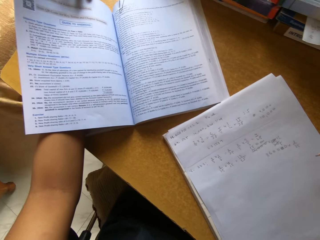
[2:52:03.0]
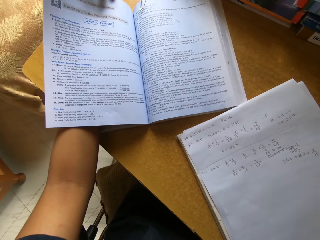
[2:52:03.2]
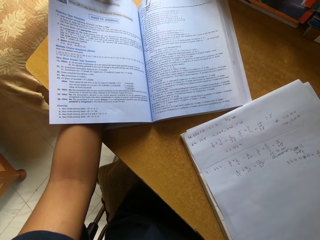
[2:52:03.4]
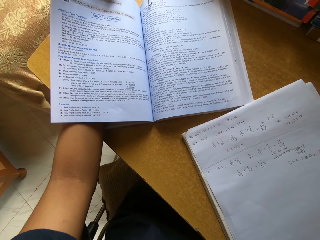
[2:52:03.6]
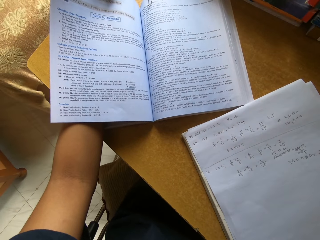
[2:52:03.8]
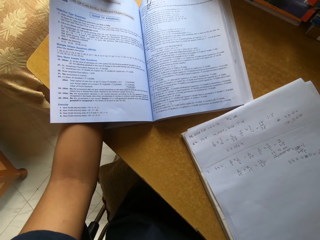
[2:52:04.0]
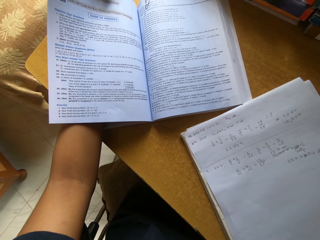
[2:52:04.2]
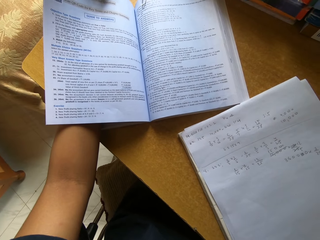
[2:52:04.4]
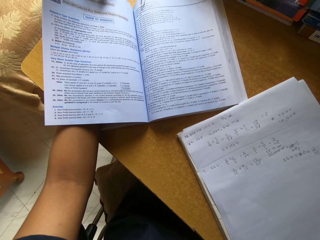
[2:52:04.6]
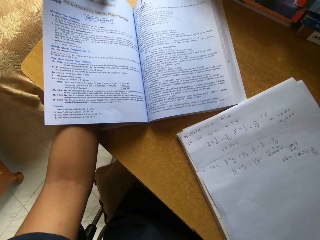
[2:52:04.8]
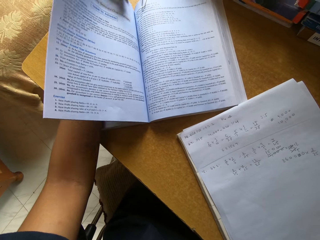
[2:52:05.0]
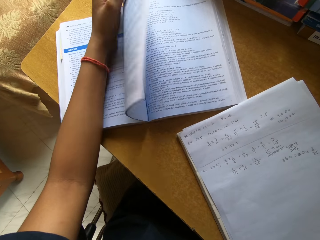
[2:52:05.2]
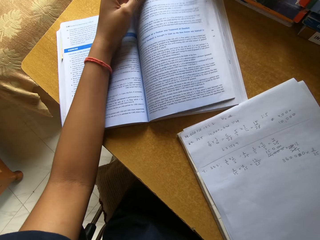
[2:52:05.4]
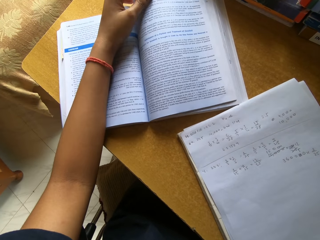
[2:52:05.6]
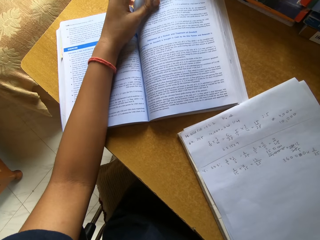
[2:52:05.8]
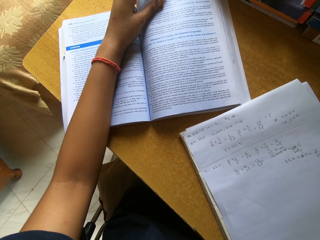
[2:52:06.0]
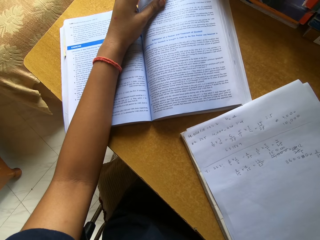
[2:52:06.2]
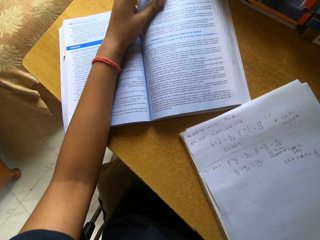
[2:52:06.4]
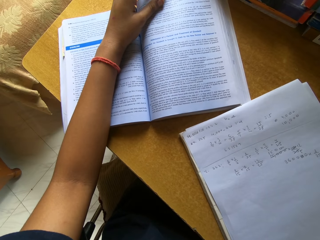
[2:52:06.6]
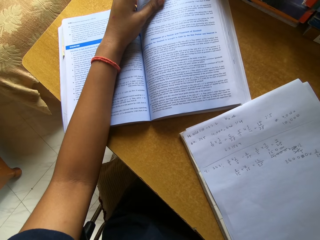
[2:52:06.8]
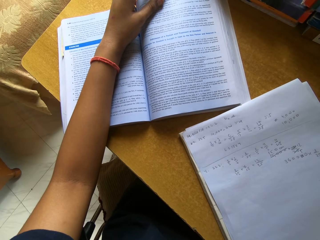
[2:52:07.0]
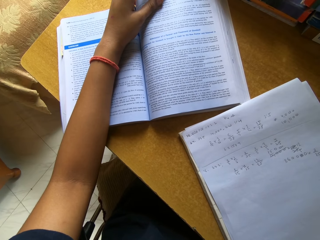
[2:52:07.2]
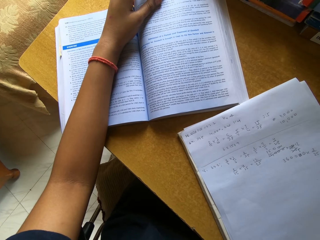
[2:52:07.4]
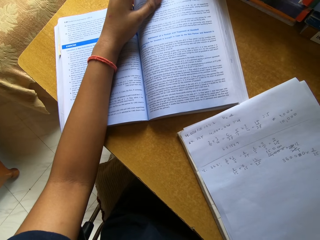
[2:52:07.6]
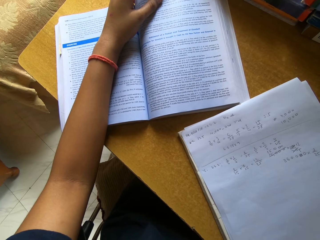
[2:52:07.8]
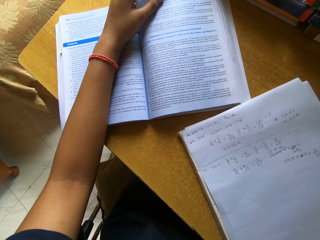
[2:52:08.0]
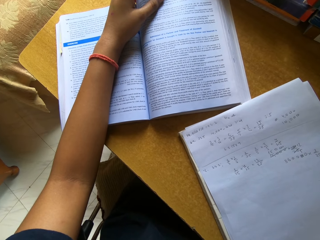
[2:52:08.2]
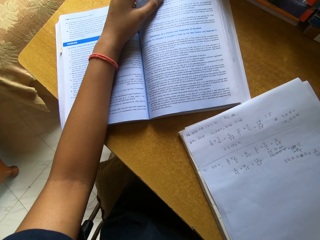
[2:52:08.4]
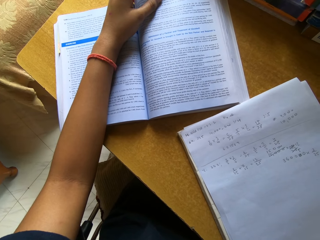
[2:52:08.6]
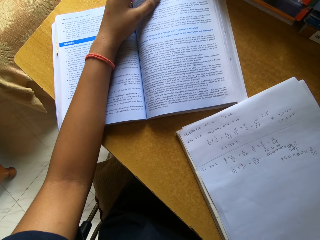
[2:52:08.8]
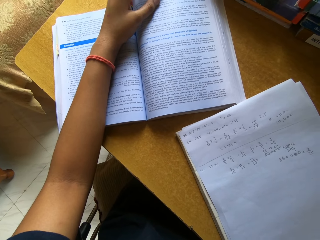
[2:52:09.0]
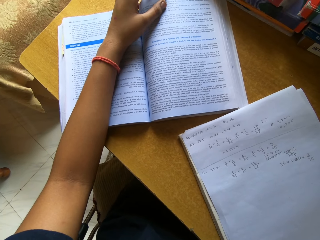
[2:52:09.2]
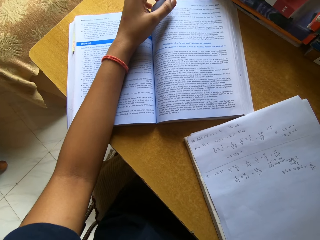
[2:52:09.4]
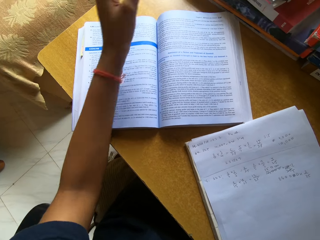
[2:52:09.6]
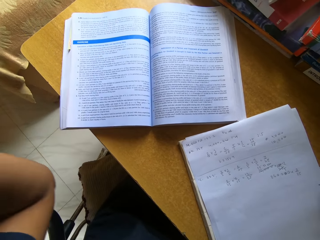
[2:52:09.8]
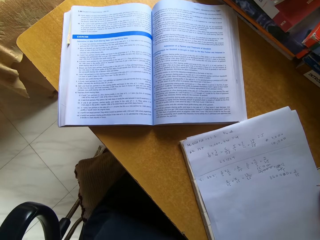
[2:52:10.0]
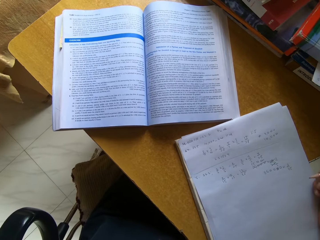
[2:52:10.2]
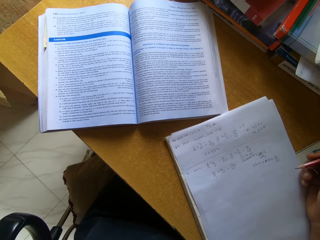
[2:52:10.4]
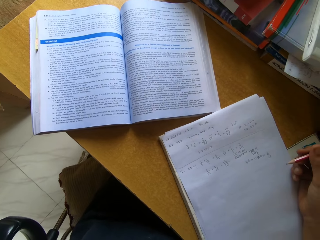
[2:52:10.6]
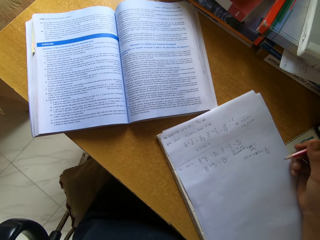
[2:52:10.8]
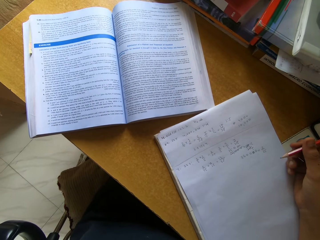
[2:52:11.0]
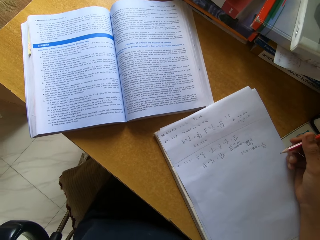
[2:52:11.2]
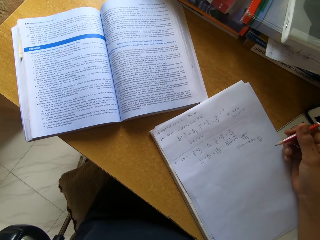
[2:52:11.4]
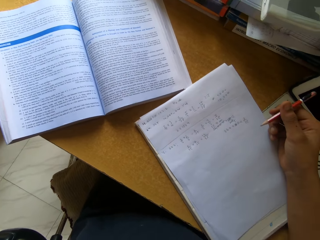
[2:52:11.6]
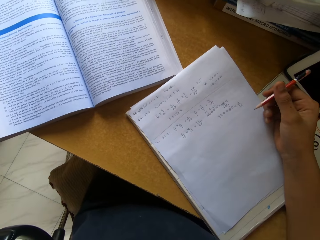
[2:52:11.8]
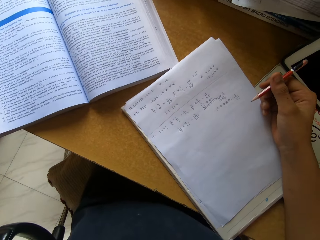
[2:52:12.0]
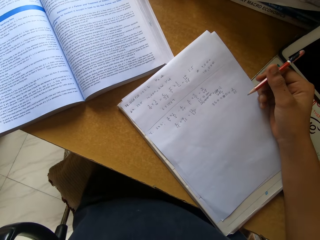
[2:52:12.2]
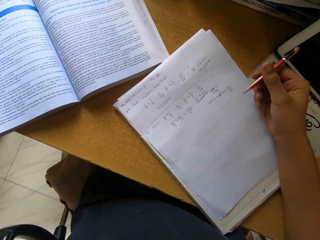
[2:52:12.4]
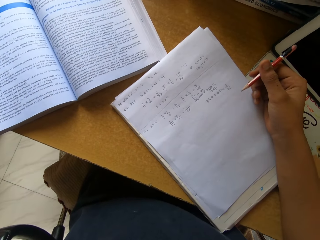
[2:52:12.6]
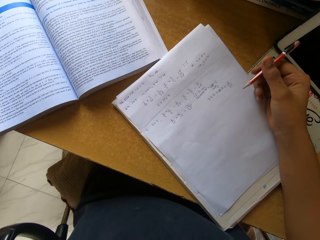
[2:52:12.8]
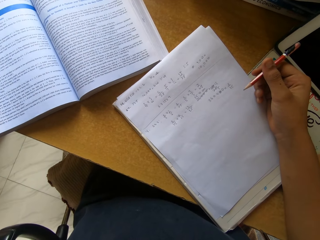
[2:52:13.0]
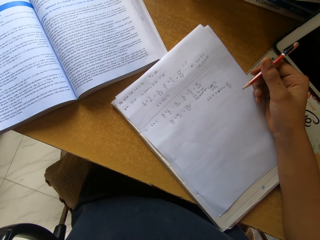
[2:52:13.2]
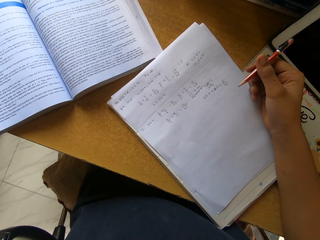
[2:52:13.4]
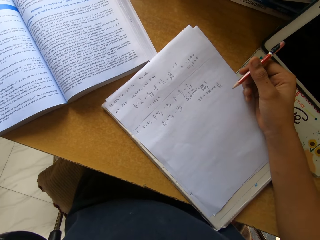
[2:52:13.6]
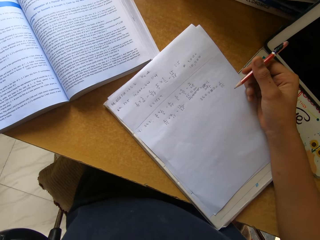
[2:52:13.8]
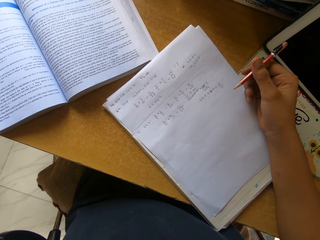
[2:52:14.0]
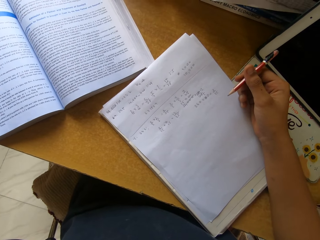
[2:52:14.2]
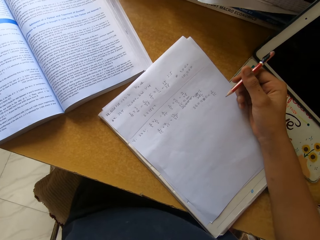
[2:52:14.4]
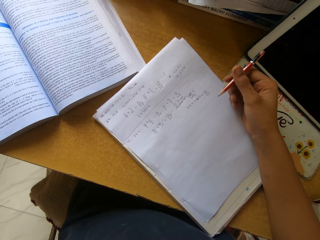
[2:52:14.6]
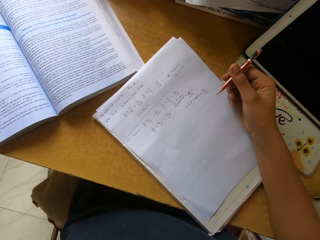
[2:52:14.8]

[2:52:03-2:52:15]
The camera wearer turns pages of a book. They read the text book.

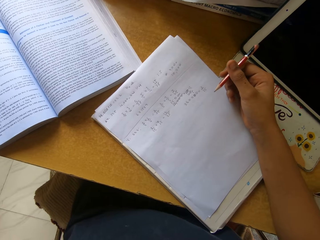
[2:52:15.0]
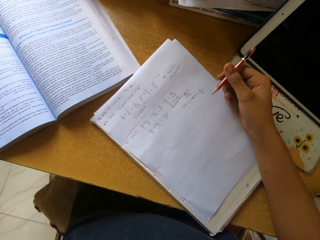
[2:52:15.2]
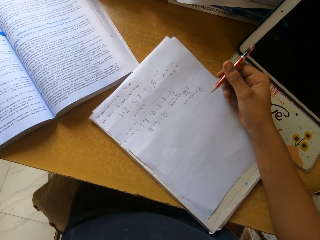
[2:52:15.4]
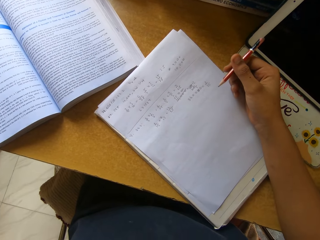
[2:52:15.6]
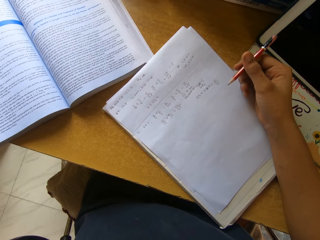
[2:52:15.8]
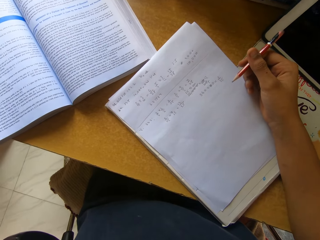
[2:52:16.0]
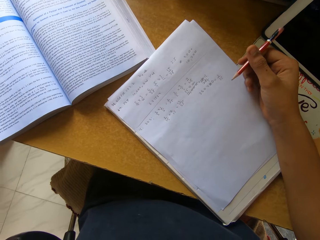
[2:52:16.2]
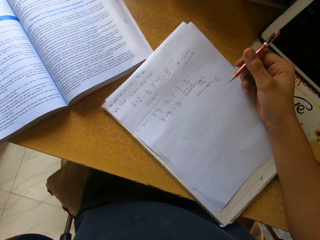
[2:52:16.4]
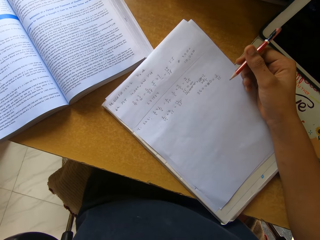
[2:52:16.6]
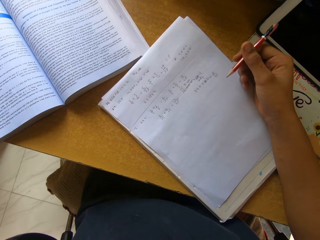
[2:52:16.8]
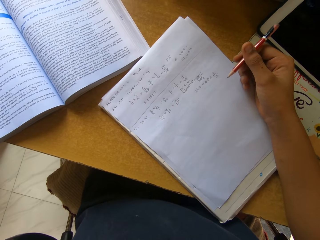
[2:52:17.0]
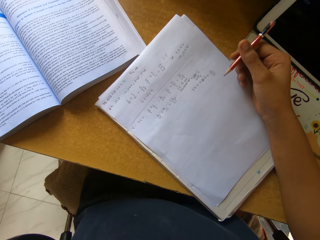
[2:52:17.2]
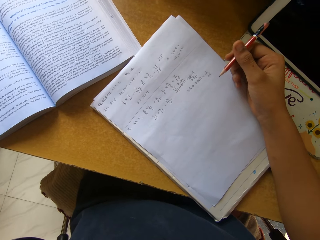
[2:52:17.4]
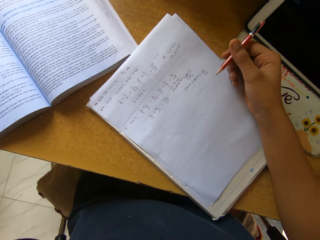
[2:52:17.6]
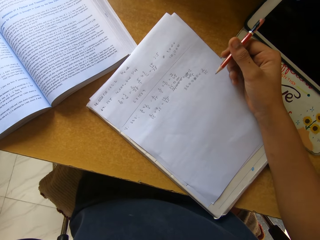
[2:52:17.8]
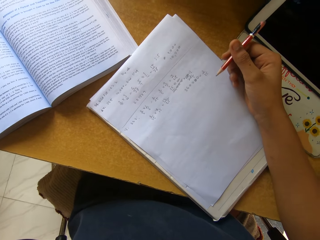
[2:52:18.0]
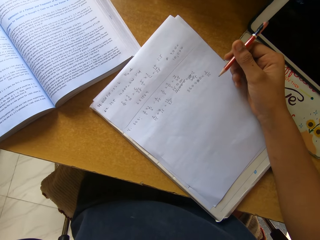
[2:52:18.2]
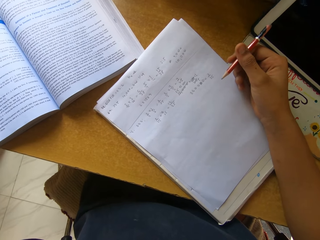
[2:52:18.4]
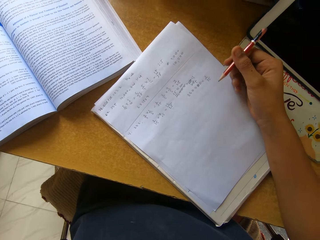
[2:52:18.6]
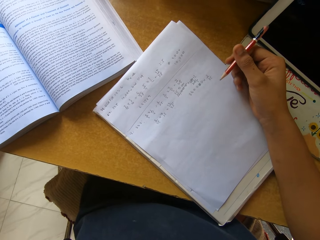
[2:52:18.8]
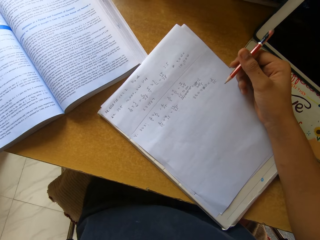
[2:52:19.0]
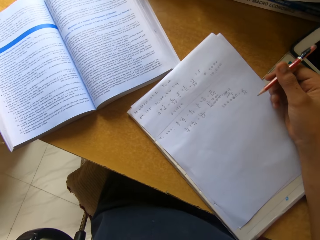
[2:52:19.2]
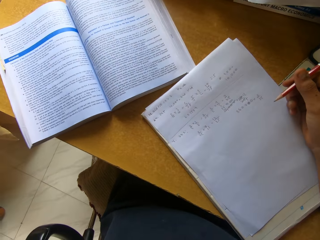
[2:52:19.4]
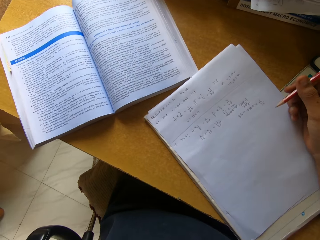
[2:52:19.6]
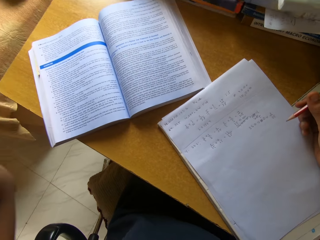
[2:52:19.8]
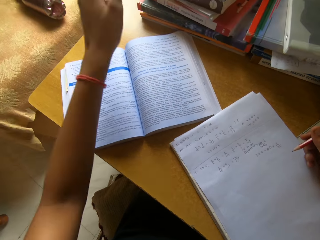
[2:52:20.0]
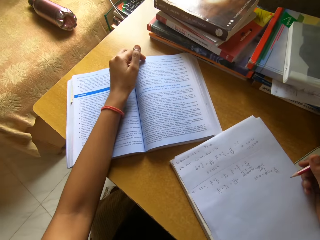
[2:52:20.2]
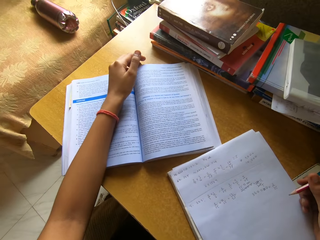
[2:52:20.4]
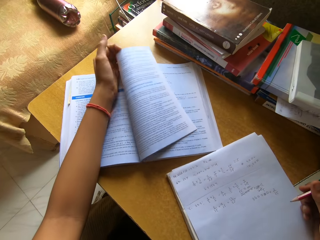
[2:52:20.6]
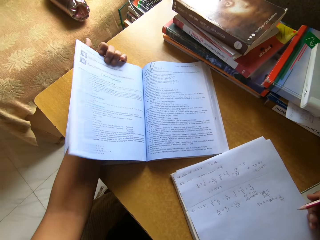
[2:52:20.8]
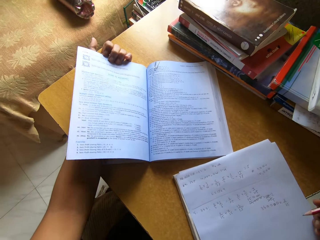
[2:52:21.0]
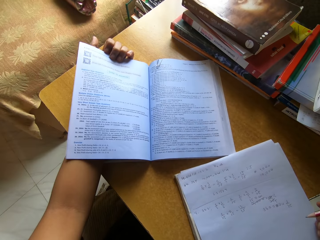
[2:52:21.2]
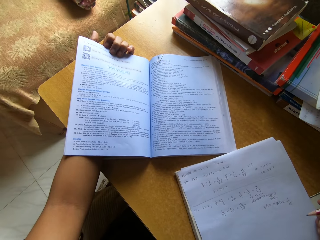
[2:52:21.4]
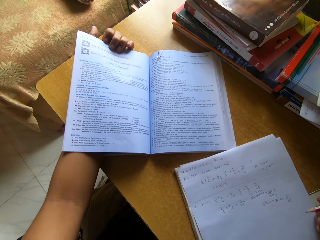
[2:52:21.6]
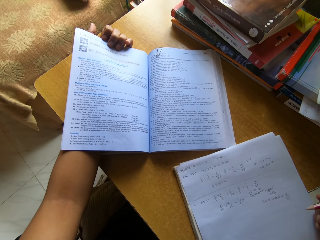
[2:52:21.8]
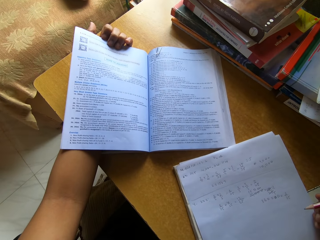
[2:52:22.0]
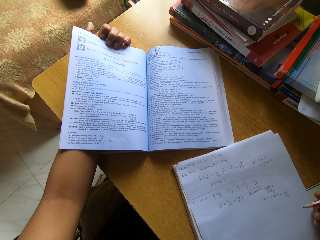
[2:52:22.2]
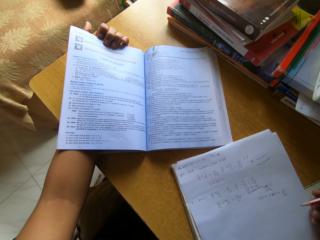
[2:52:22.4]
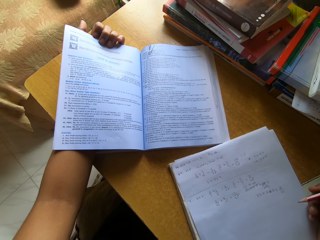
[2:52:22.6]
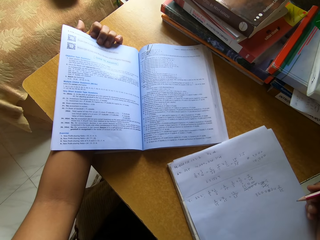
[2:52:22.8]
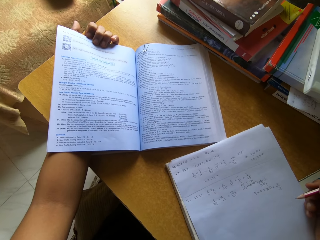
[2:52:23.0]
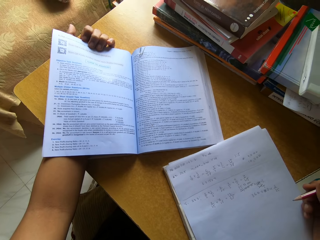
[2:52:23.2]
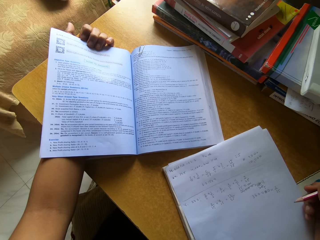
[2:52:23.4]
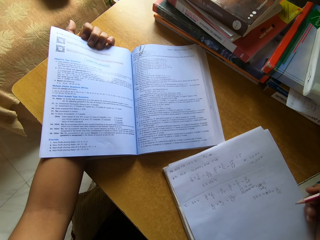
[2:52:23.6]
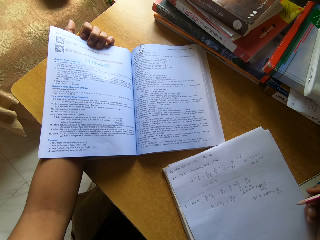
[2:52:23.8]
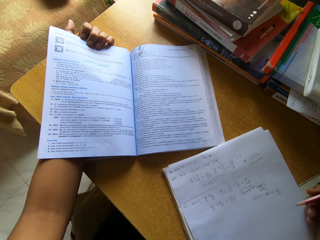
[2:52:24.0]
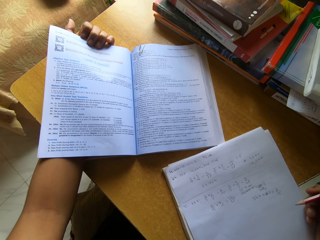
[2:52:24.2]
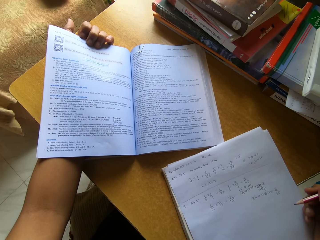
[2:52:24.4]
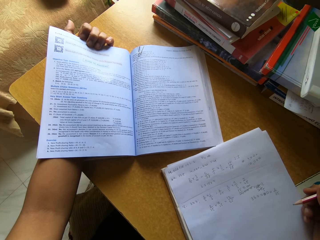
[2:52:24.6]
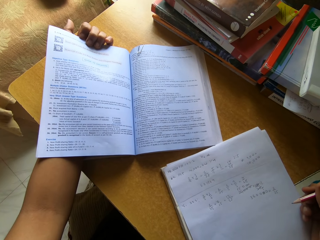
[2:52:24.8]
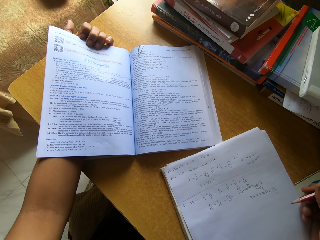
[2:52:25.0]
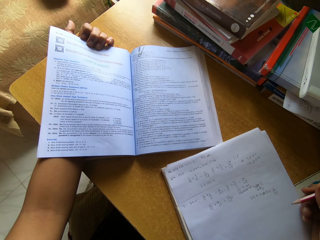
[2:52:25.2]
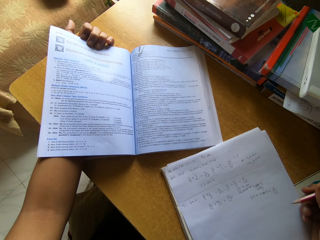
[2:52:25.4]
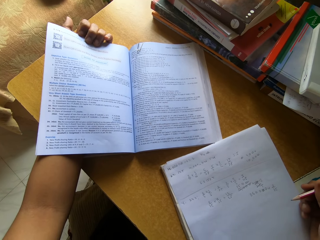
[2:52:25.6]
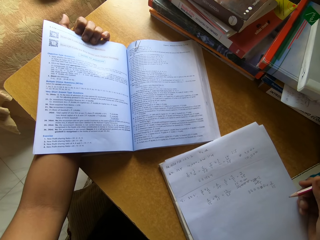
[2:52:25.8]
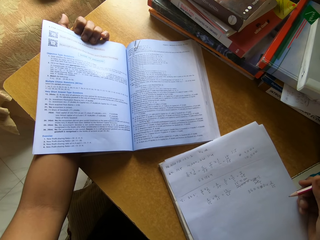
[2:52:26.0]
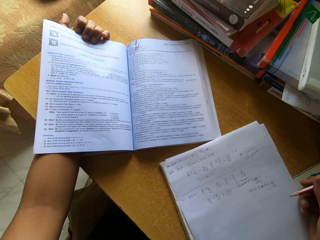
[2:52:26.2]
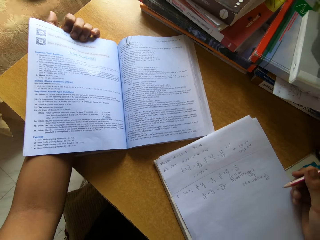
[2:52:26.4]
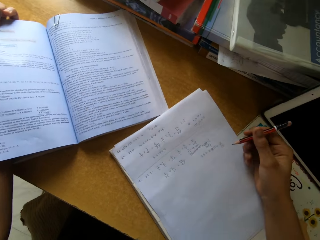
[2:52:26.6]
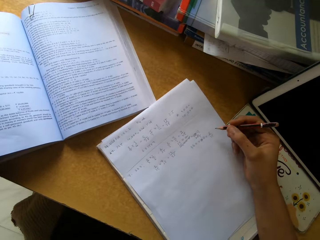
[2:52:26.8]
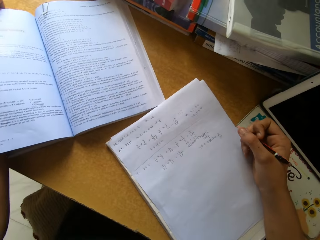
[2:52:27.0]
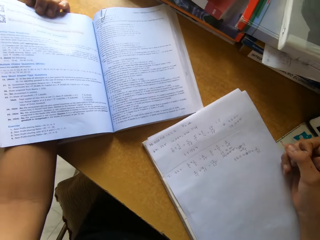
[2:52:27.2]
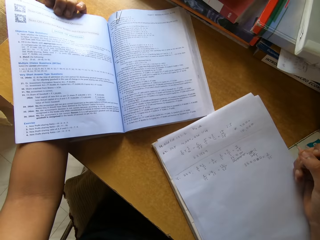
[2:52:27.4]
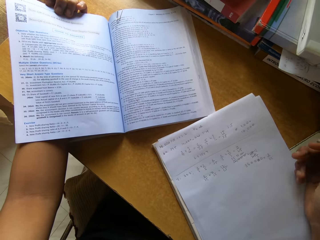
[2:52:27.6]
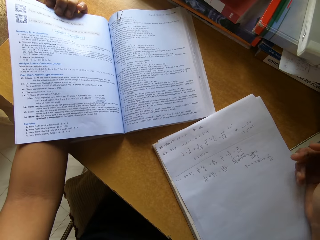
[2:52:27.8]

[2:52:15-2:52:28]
The camera wearer turns pages of a book. They read the text book.
